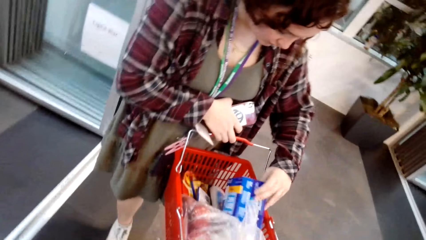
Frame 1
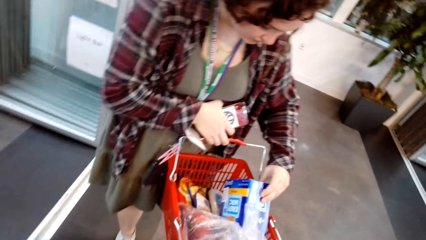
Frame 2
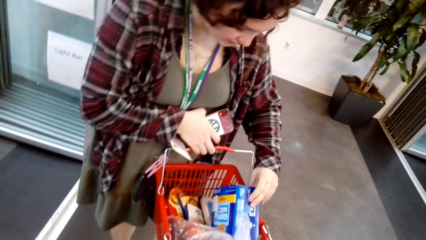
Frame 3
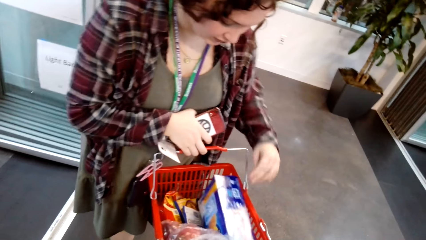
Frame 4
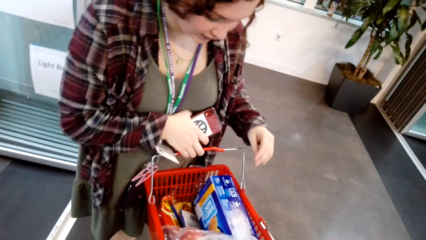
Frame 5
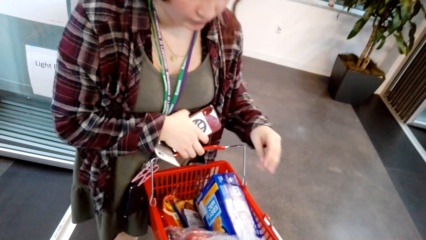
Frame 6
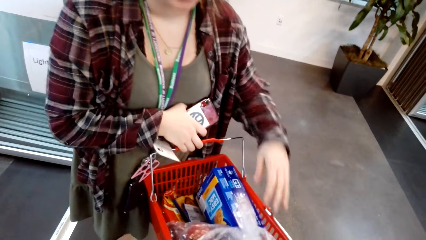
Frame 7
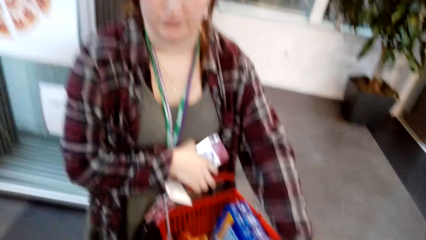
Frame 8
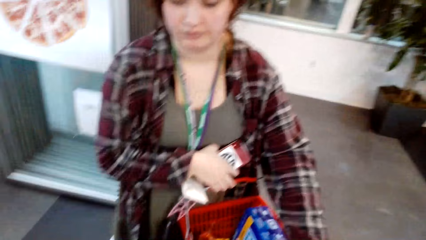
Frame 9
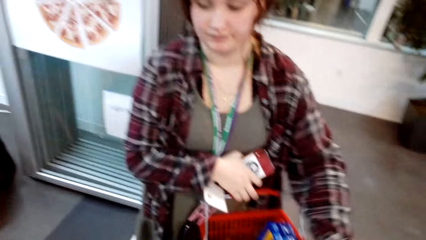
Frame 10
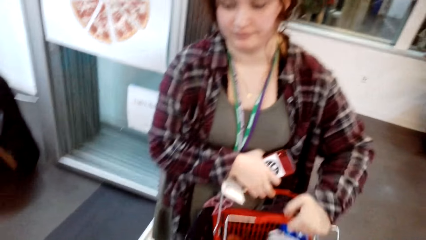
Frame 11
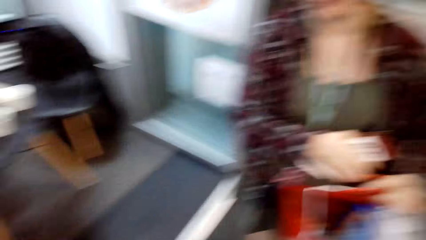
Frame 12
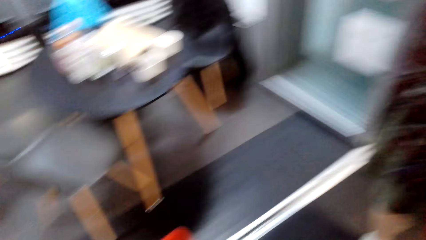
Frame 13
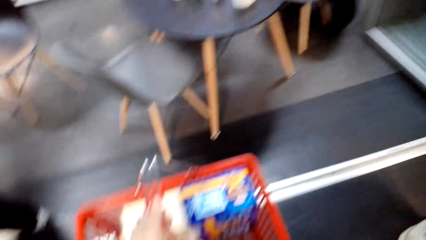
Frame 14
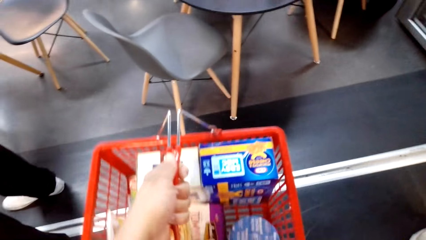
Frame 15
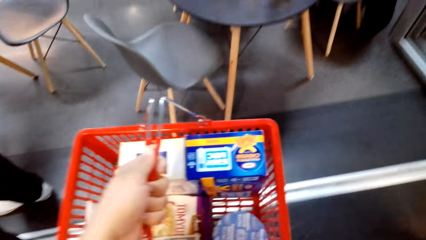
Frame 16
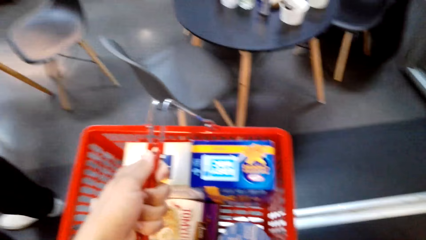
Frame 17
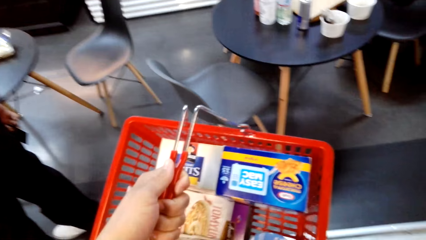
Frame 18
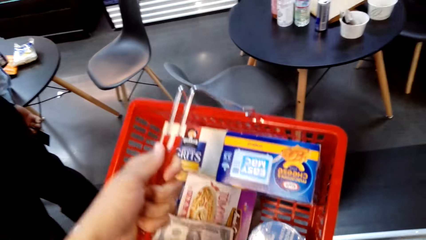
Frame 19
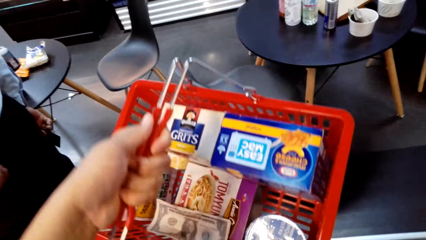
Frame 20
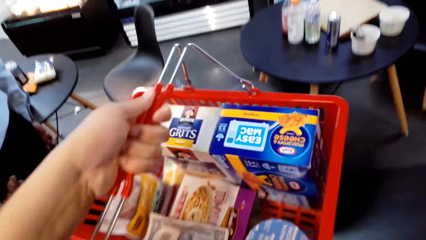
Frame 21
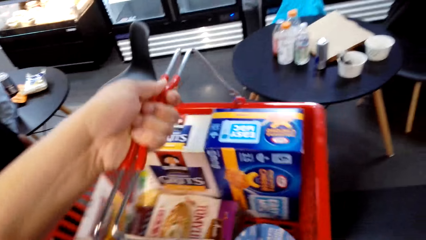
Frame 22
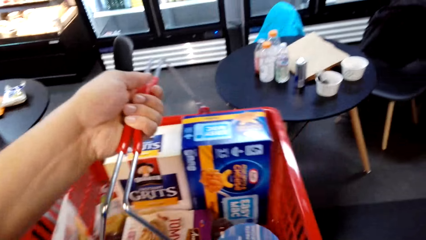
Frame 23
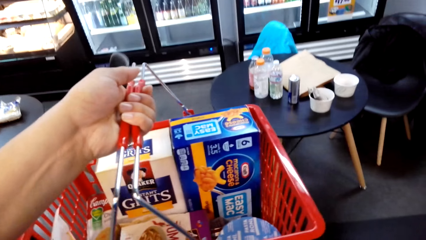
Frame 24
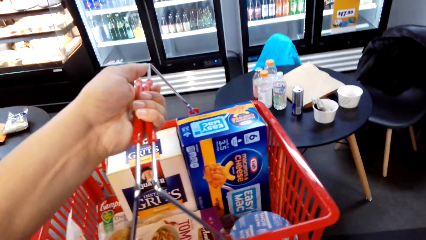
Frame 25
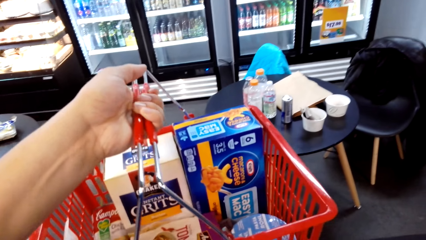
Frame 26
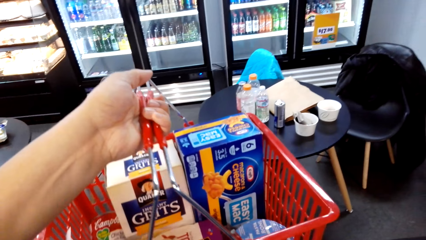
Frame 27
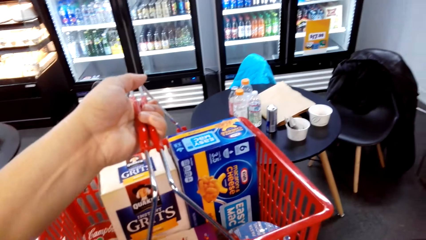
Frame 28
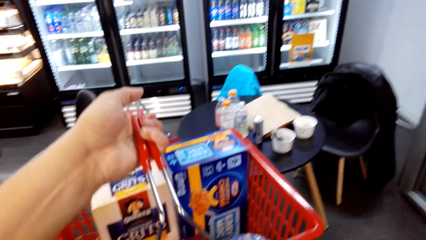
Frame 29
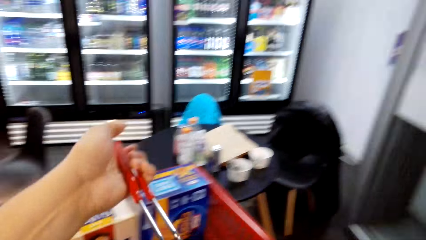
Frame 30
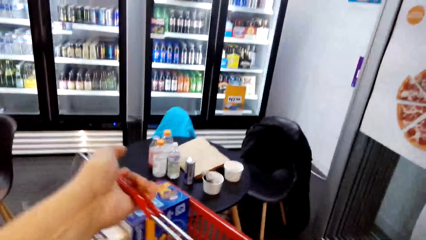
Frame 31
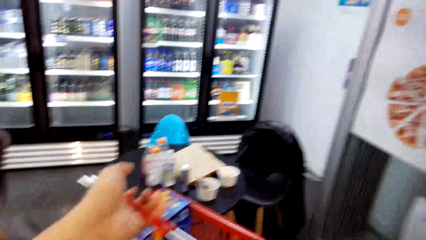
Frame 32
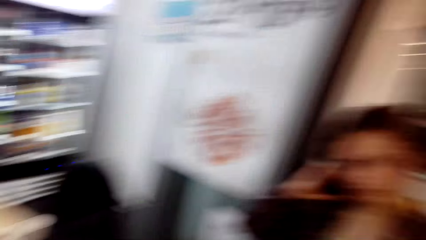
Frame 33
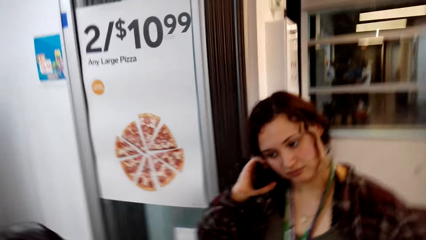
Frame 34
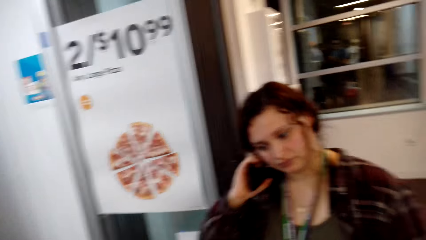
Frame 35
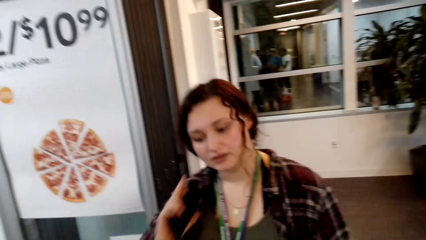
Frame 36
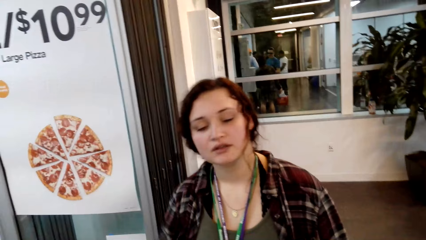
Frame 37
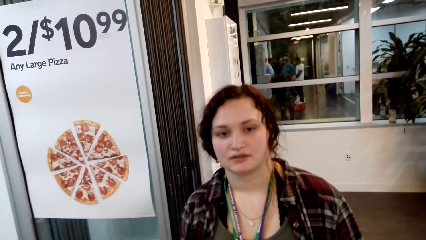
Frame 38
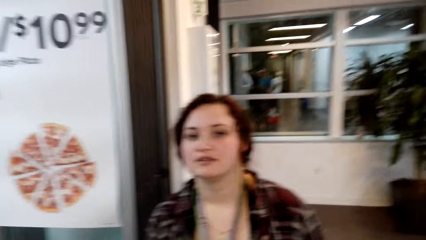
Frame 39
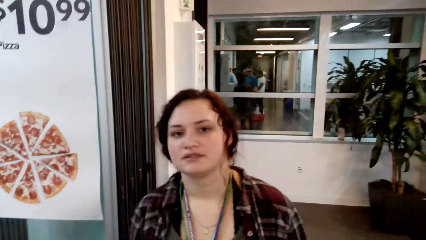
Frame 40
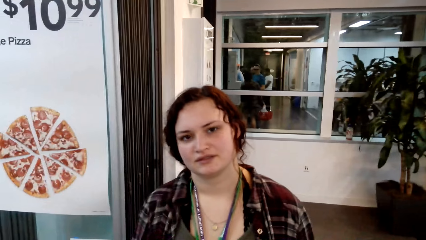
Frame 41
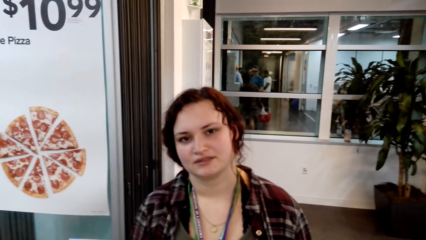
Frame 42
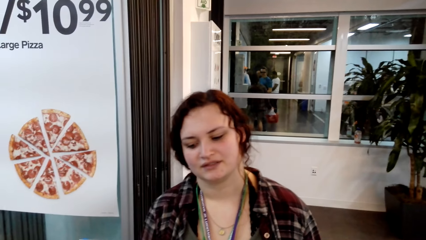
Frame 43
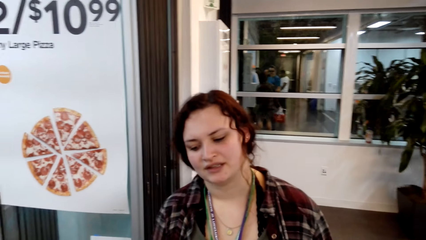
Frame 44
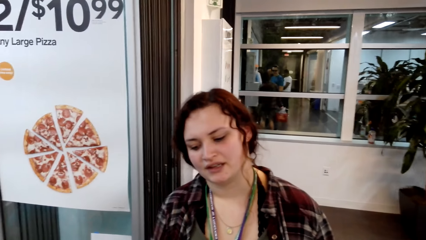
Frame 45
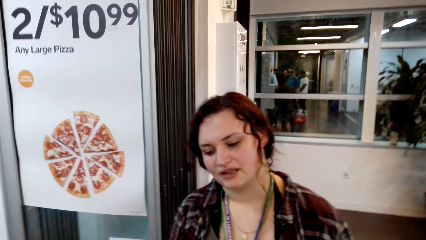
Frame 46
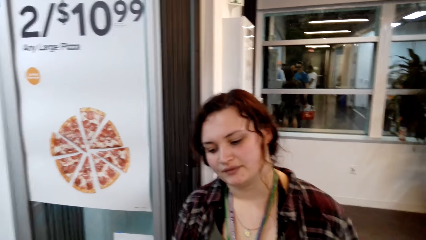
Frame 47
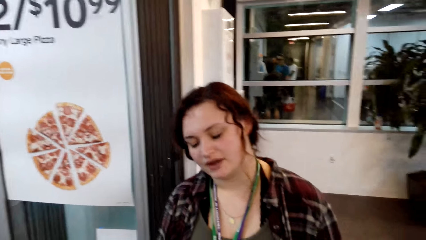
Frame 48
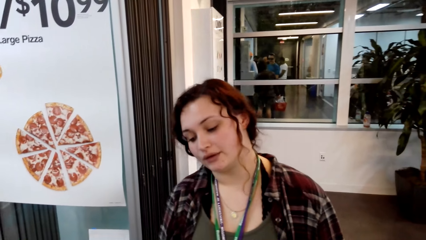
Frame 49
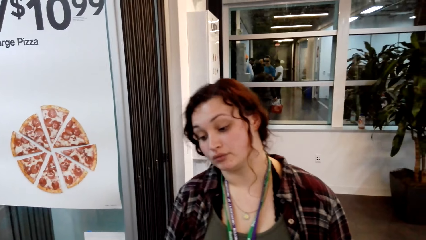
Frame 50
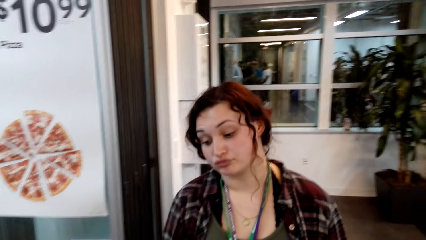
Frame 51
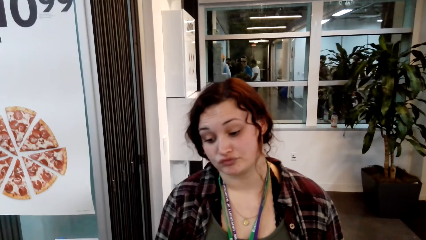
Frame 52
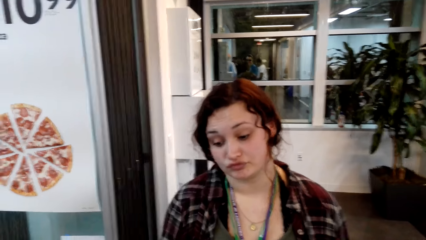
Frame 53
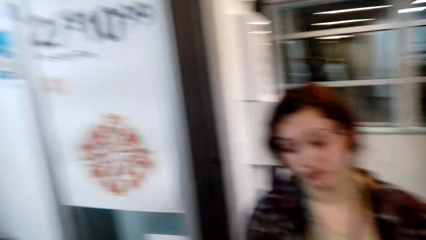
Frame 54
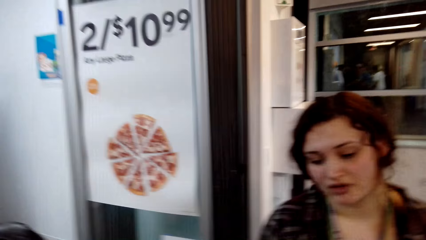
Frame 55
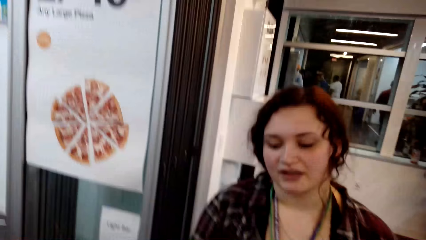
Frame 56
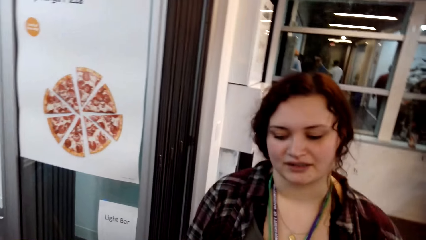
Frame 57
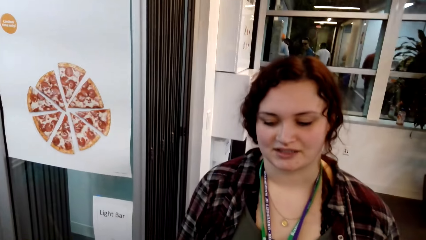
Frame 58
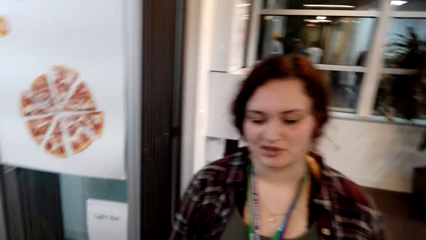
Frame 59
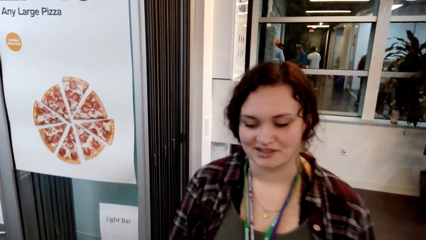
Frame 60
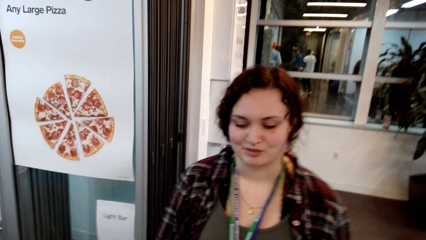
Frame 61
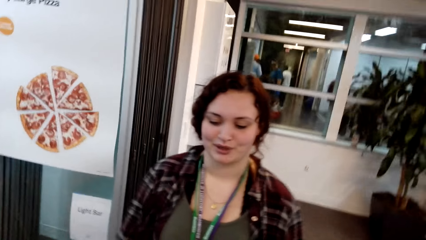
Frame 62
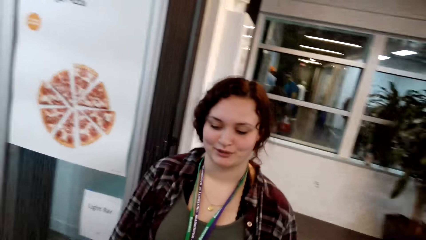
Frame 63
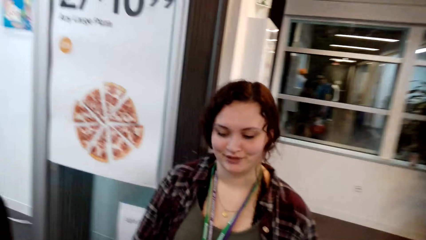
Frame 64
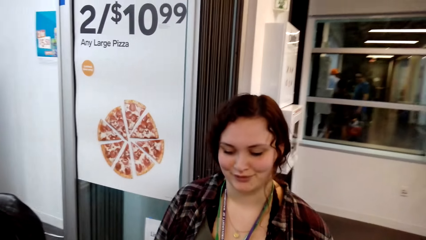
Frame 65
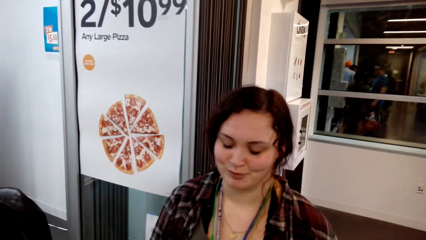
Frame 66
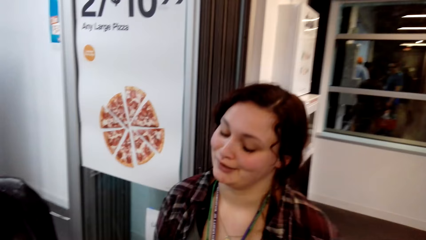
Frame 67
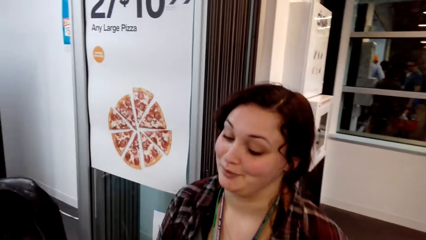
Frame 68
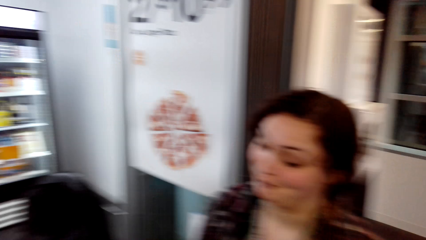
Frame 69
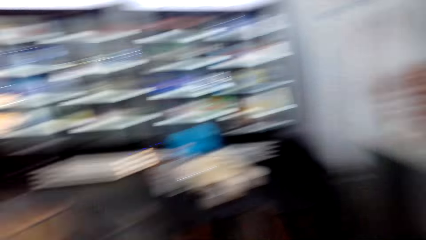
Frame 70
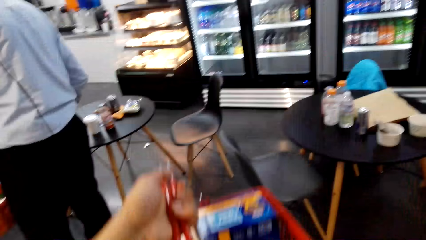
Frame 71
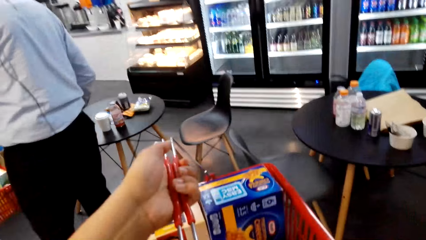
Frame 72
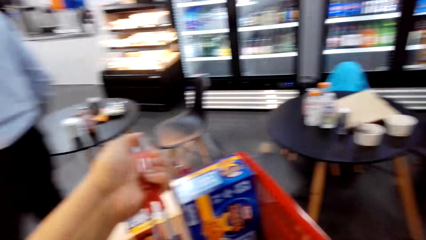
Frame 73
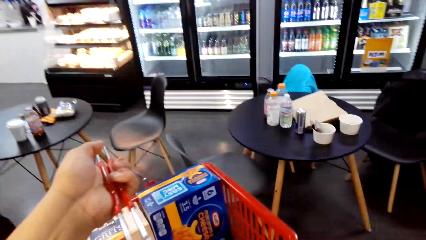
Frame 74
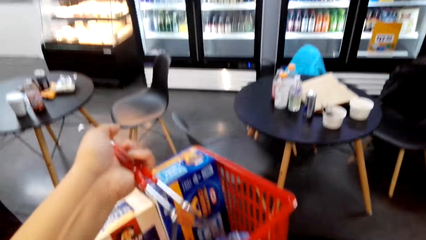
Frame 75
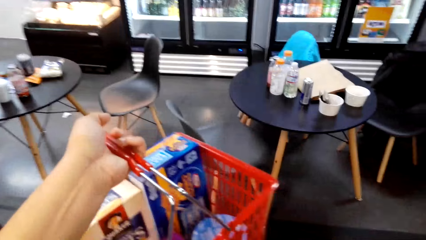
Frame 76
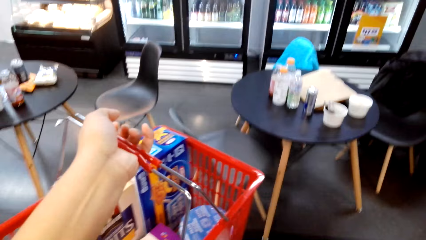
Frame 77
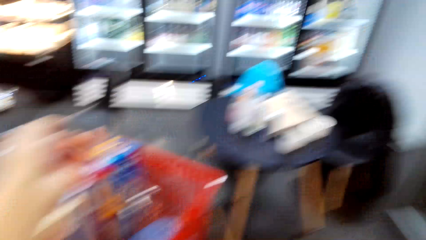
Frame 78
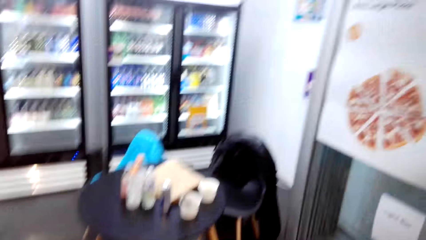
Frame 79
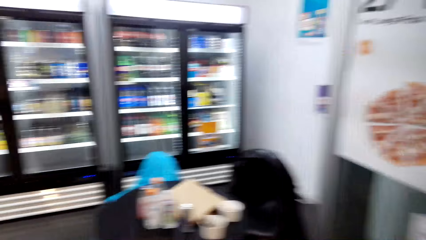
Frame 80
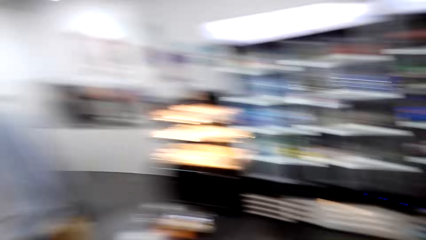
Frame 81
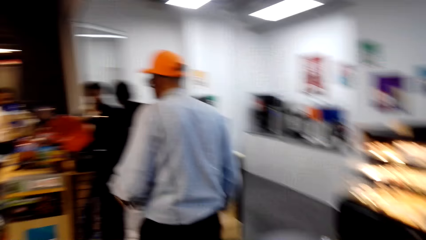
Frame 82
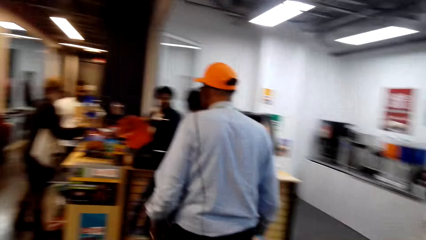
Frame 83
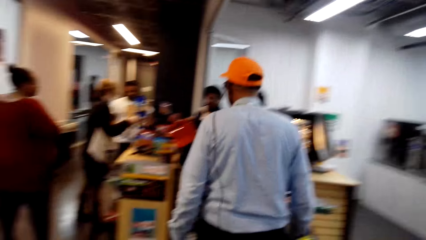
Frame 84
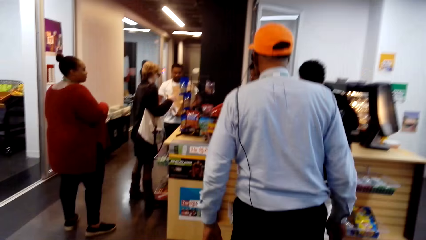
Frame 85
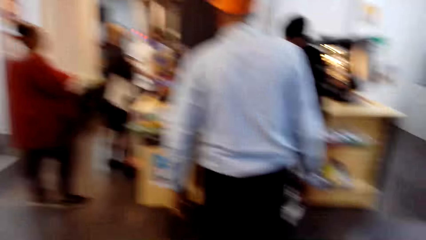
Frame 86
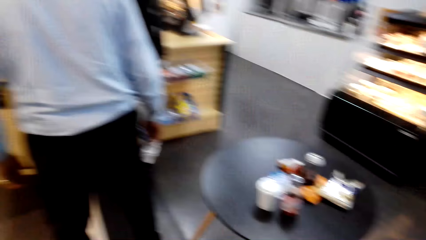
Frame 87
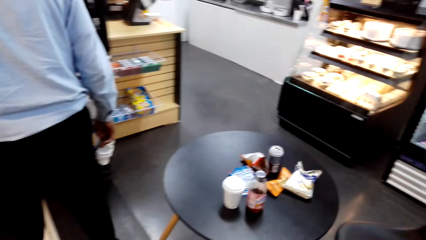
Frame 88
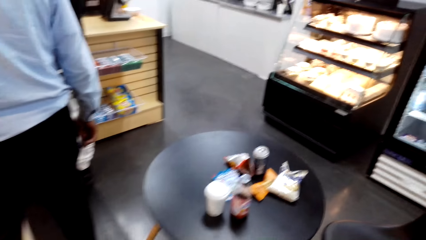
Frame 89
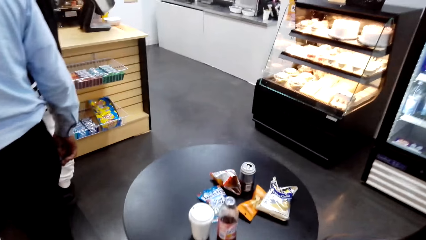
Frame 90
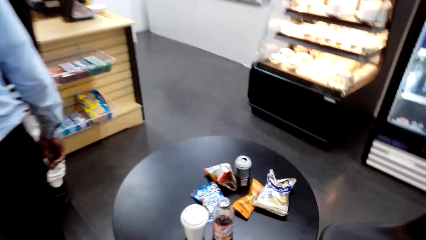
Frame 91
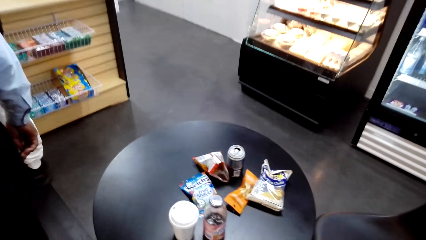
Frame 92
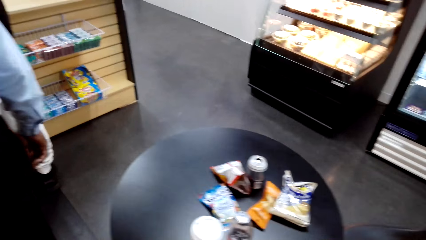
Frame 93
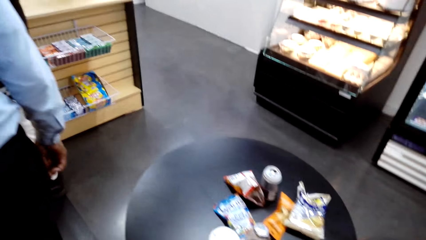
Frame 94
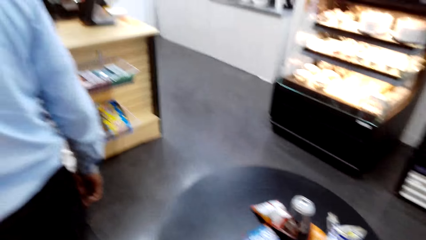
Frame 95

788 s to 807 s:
A woman moves something in the shopping basket and picks up the shopping basket handle. The camera wearer lifts the shopping basket. He looks at his basket. The woman looks around. The camera wearer looks around. He moves the shopping basket and looks around. A man stands at the counter.
